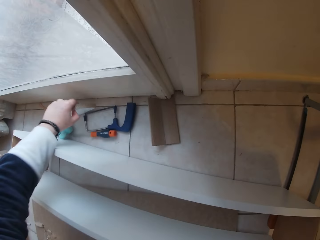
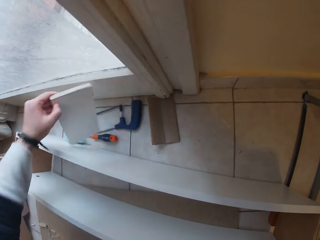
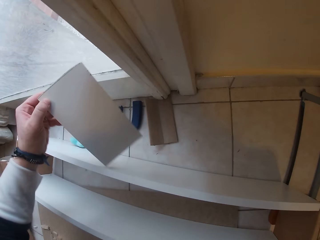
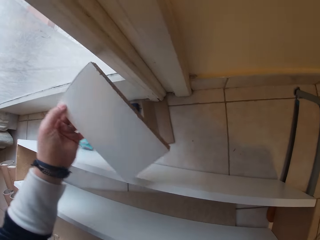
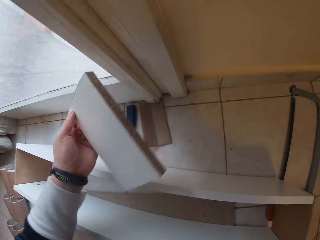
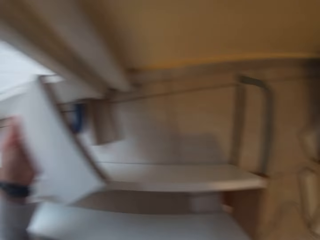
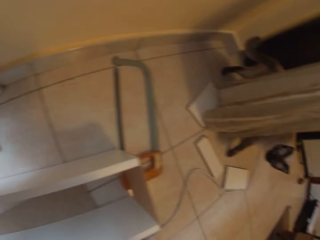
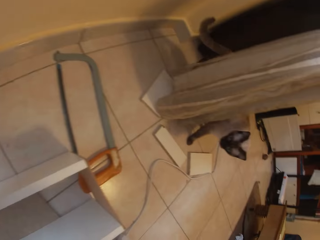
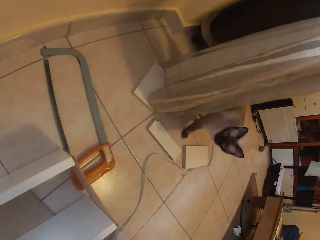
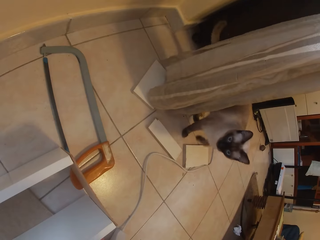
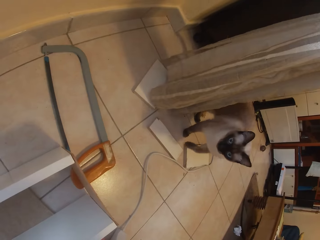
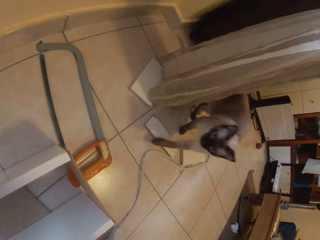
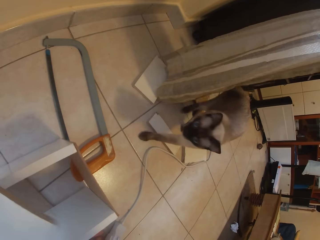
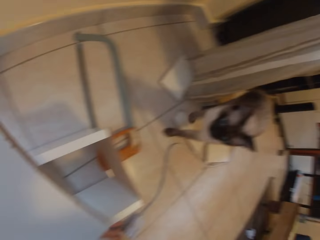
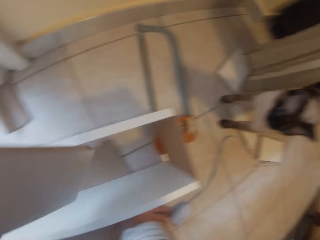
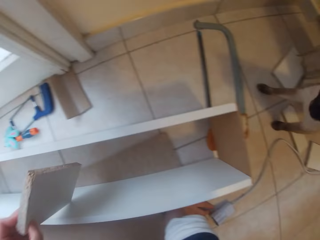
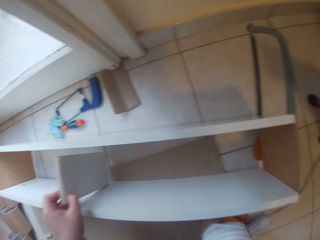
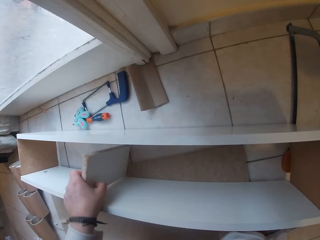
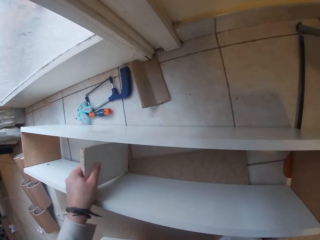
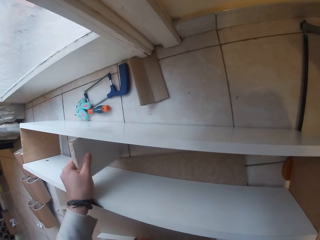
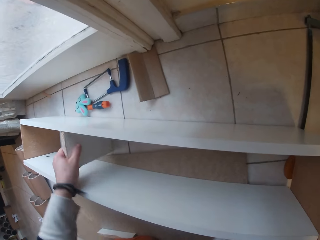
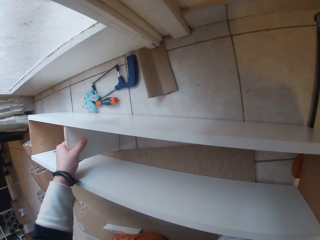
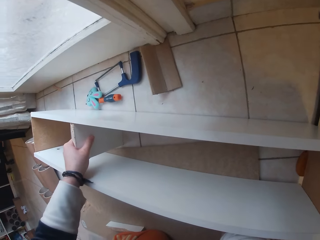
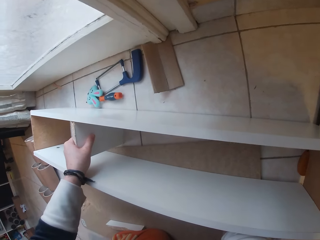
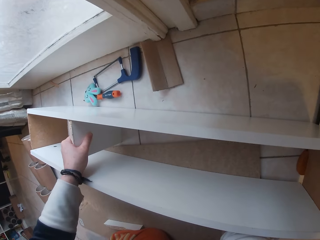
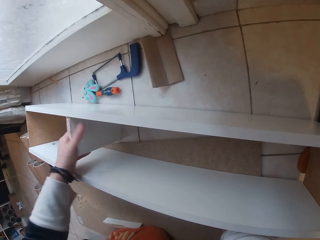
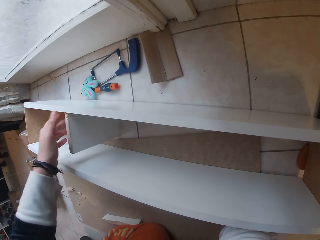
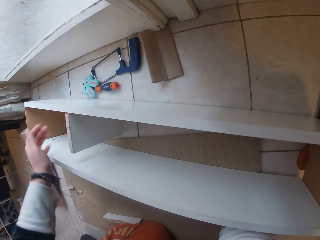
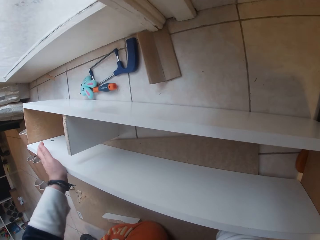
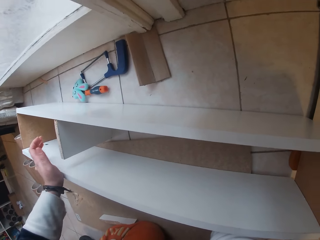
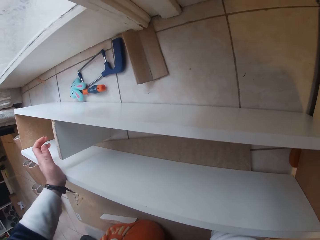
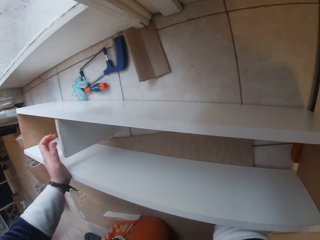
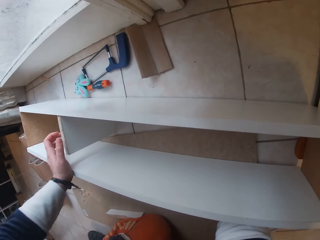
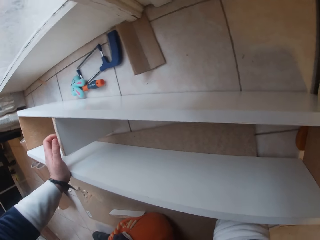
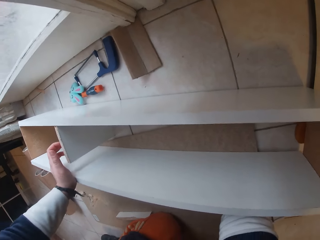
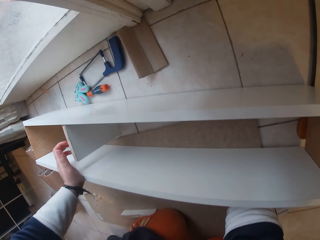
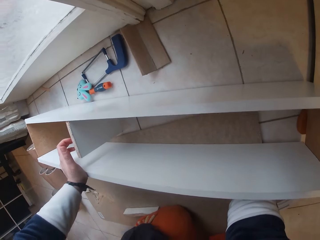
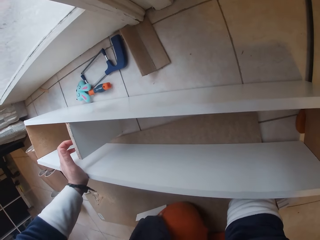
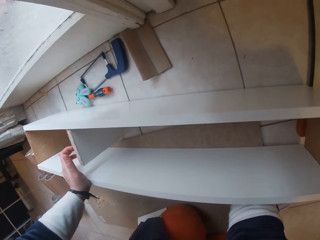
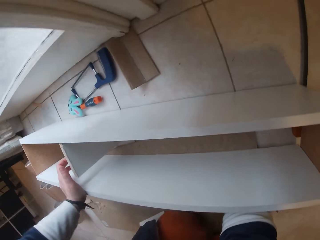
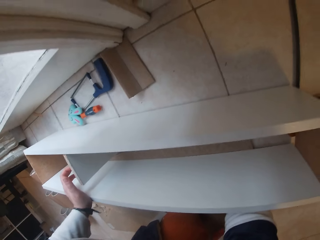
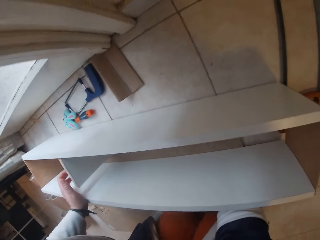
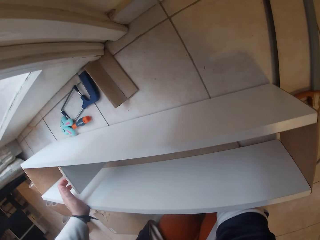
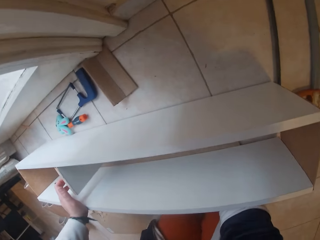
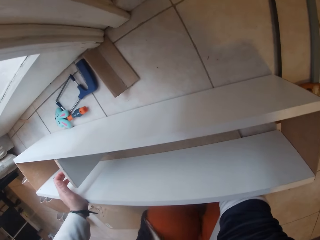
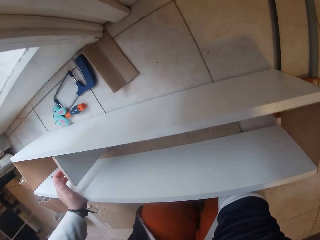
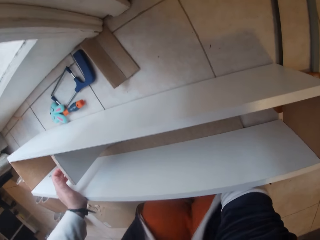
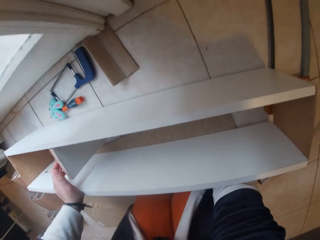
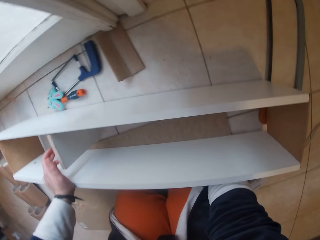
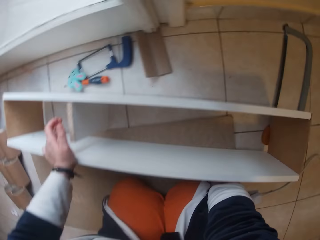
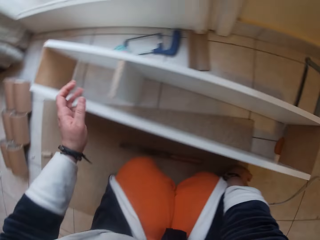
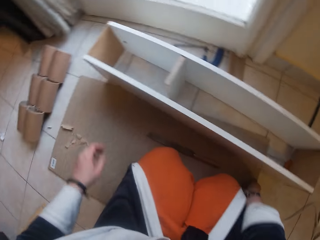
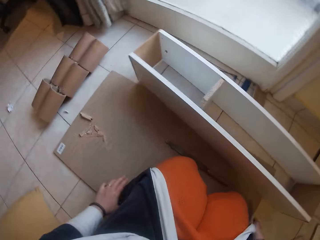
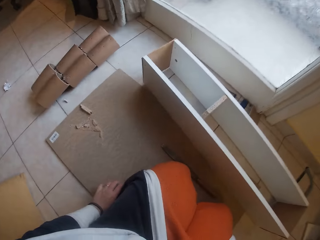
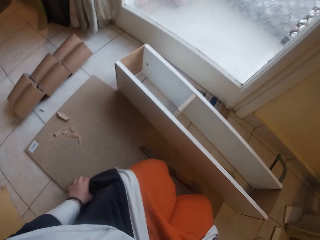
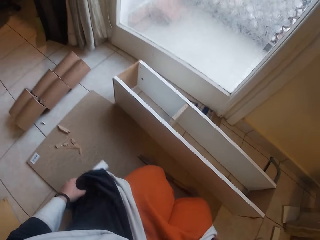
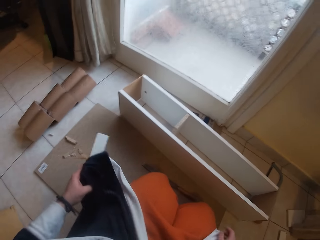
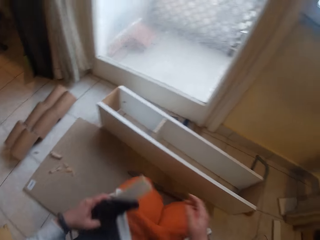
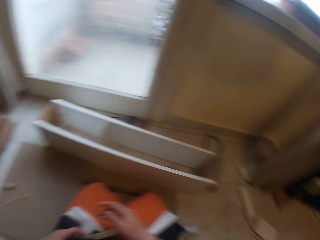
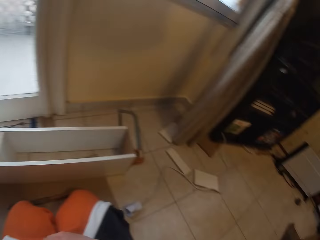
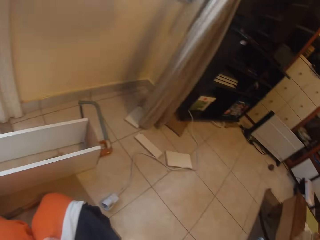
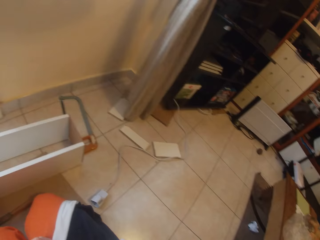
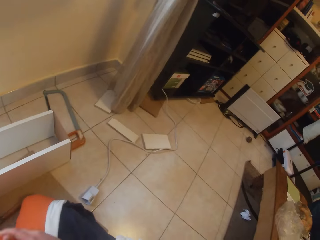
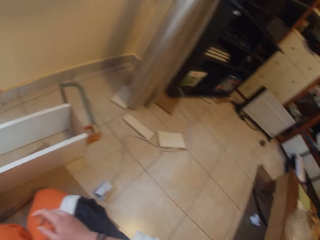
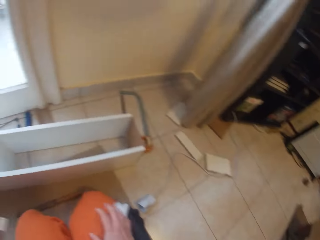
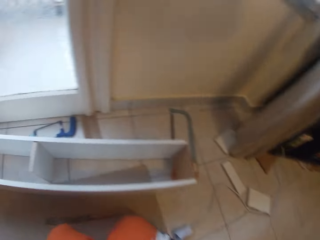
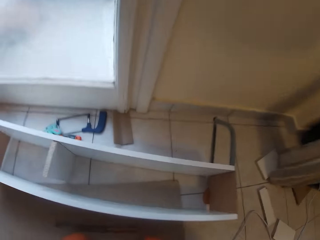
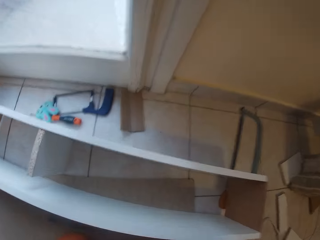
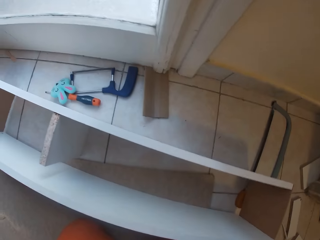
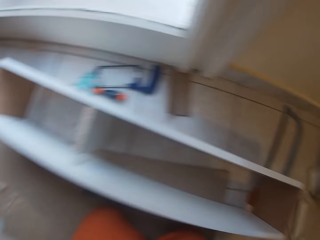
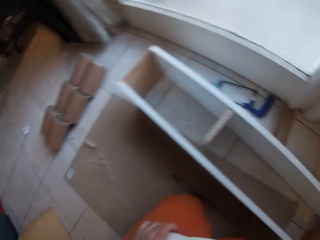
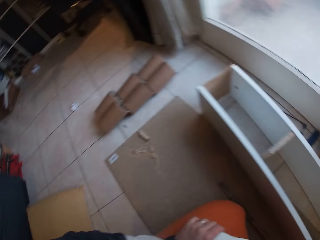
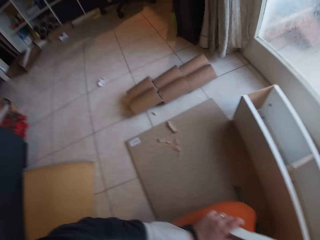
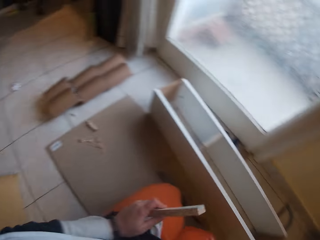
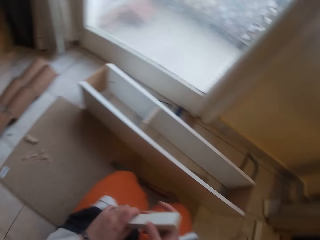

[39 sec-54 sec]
The camera wearer picks up a piece of wood on the ground with her left hand. She stares at the cat. She inspects the piece of wood in an open box with her left hand. She puts the wood in the cabinet. She fits the piece of wood in the open box with her left hand. She places her left hand on the open box on the ground. She kneels on the floor. She picks up a piece of wood from the board on the ground with her left hand. She looks around.

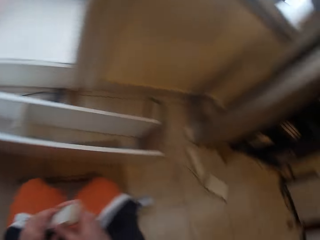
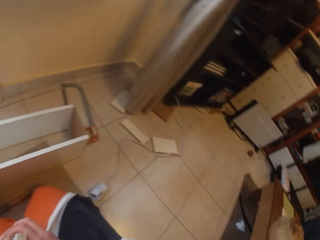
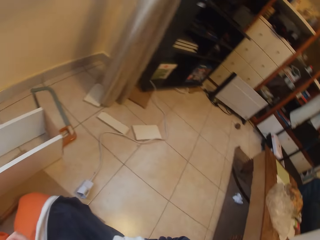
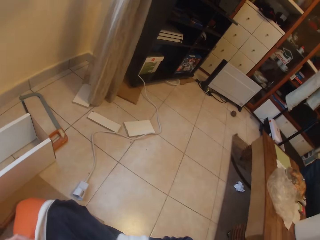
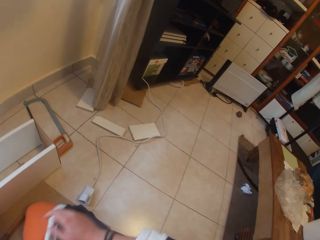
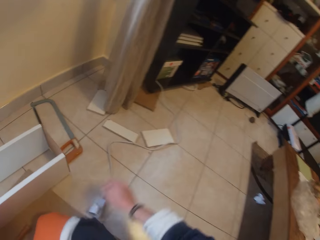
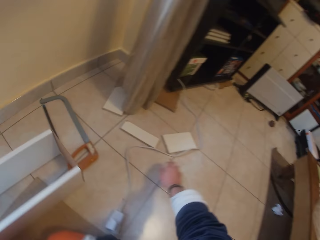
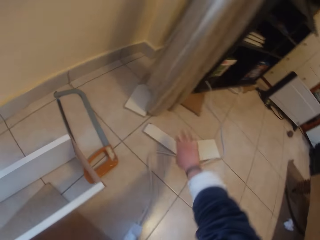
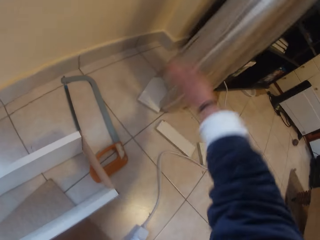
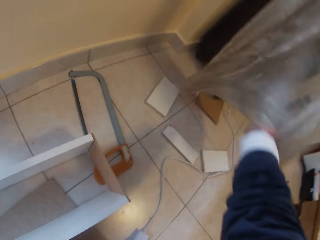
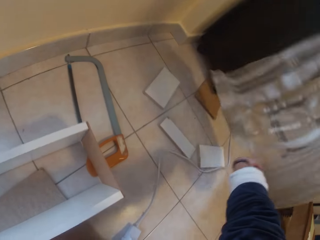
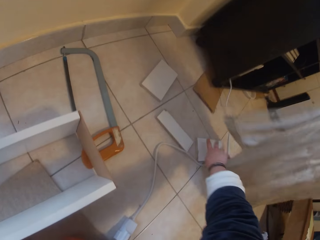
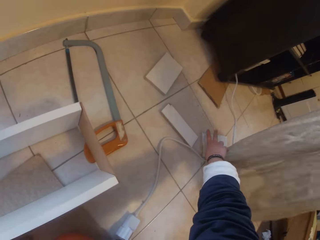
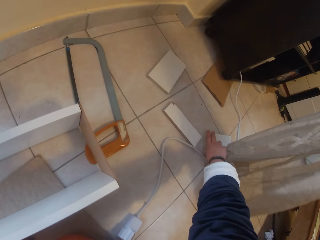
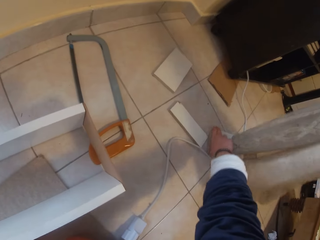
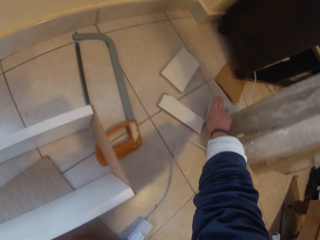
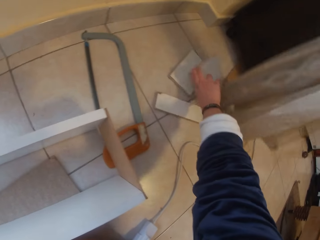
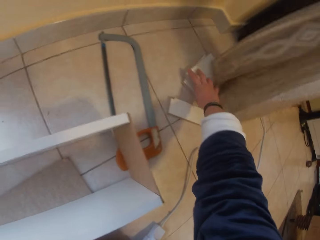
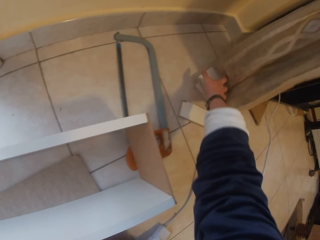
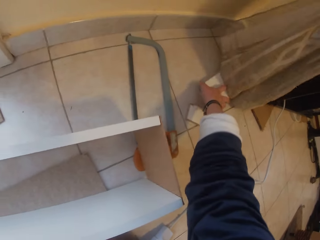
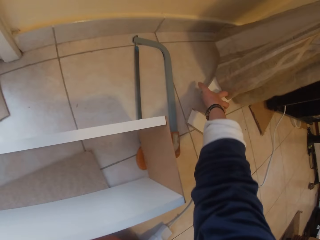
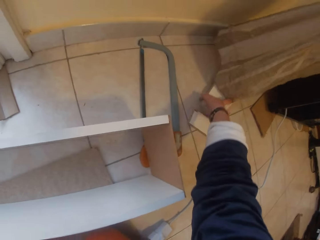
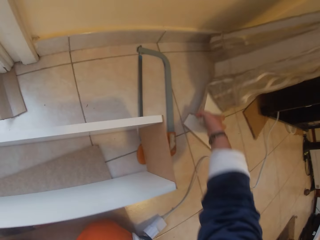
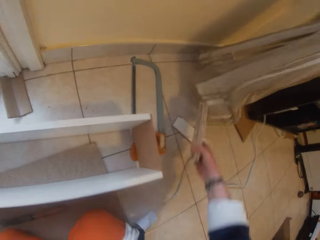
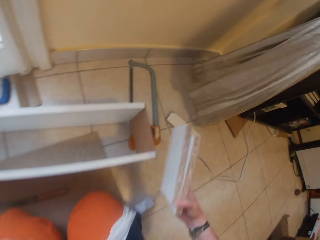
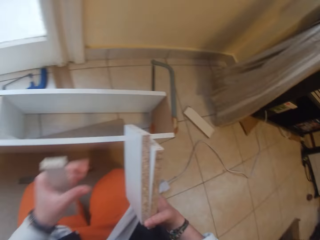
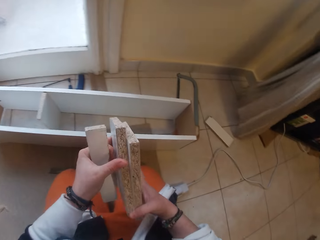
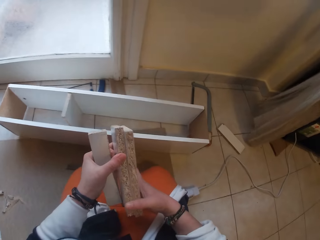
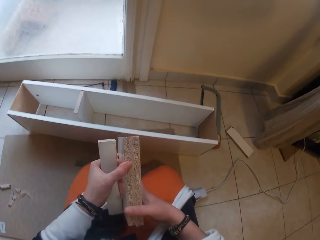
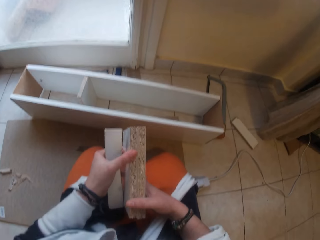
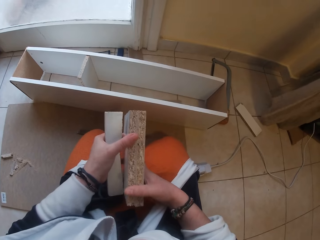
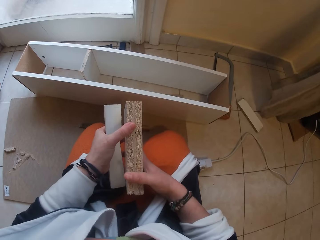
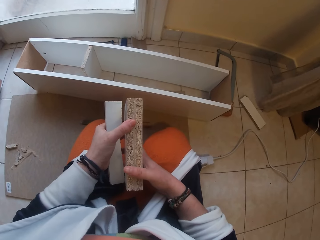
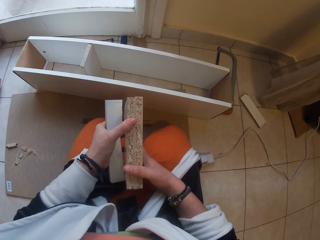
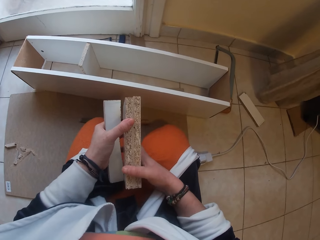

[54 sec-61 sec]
The camera wearer moves a curtain with her hand. She hits the curtain with her right hand. She picks up two pieces of wood from the ground with her right hand. She holds the three pieces of wood in both hands.
